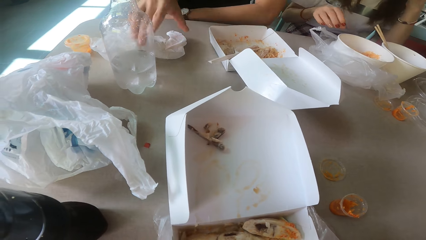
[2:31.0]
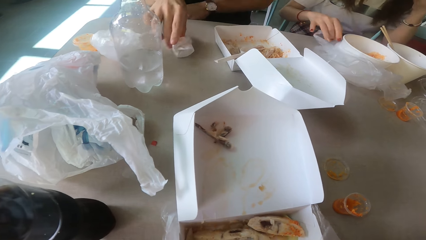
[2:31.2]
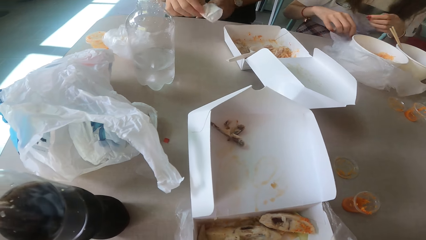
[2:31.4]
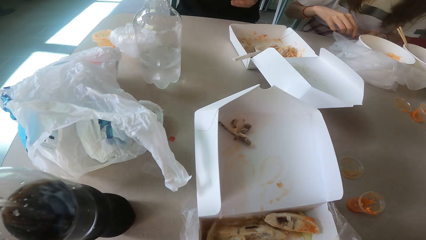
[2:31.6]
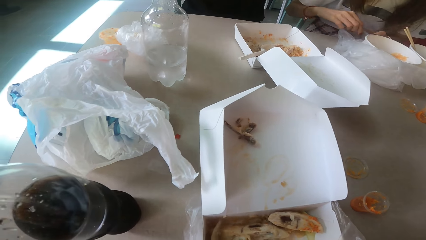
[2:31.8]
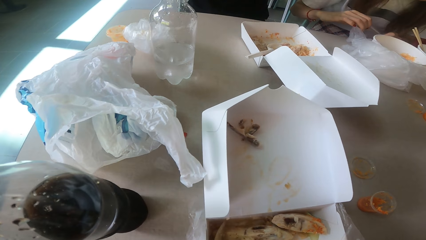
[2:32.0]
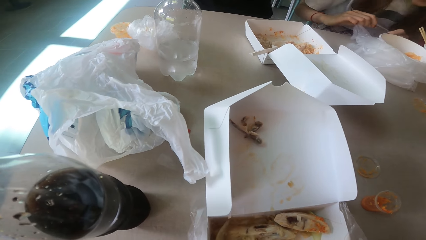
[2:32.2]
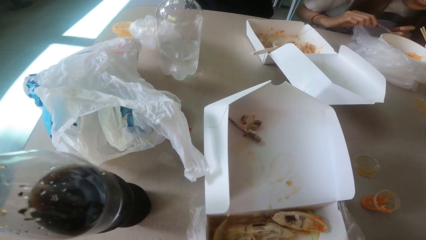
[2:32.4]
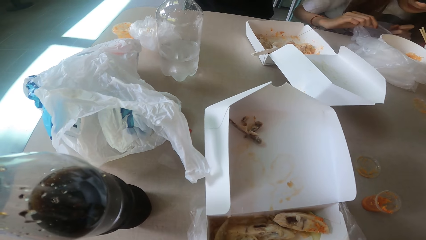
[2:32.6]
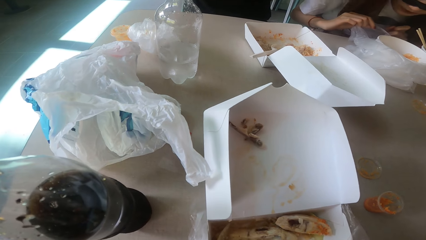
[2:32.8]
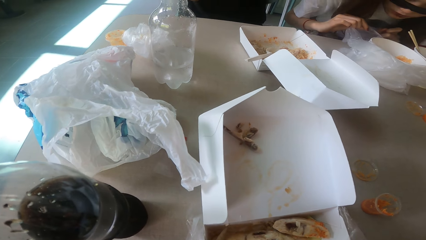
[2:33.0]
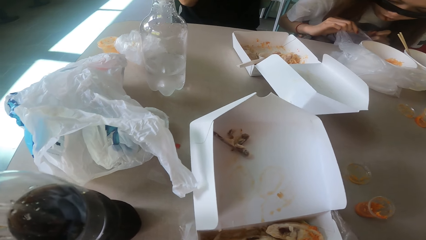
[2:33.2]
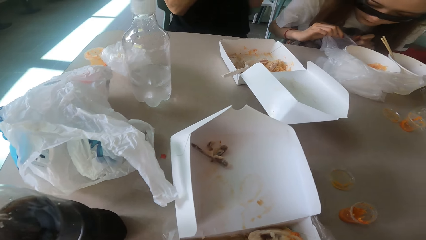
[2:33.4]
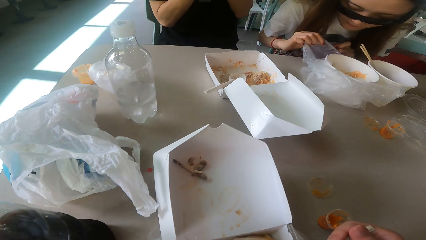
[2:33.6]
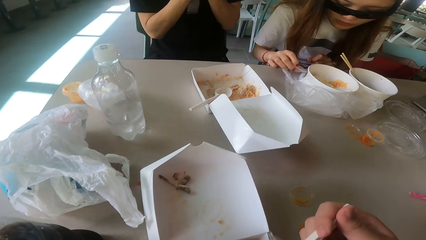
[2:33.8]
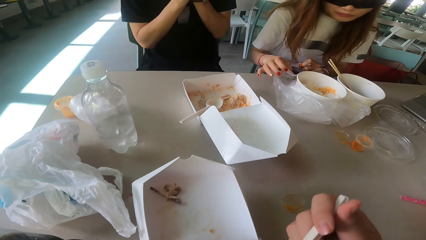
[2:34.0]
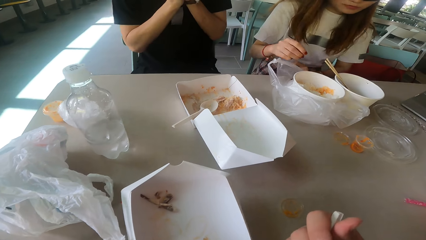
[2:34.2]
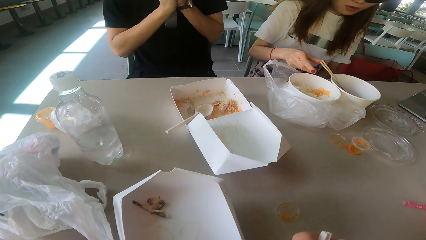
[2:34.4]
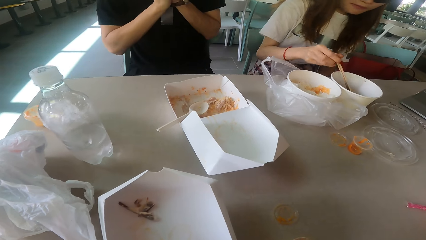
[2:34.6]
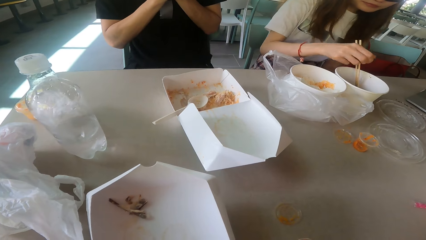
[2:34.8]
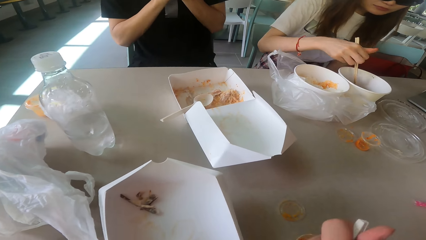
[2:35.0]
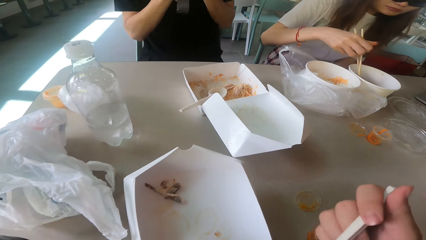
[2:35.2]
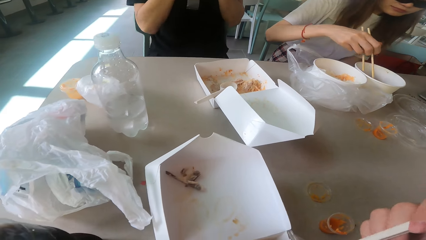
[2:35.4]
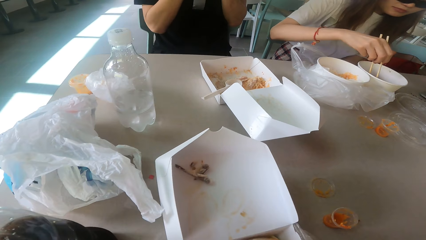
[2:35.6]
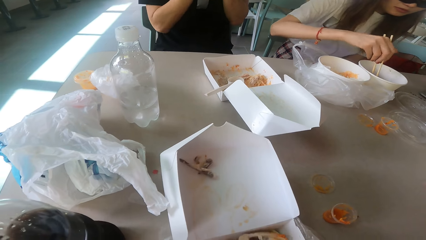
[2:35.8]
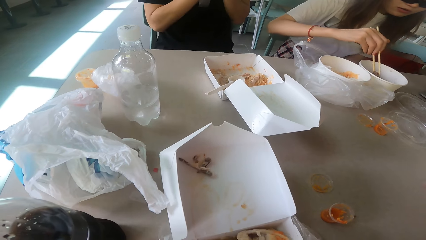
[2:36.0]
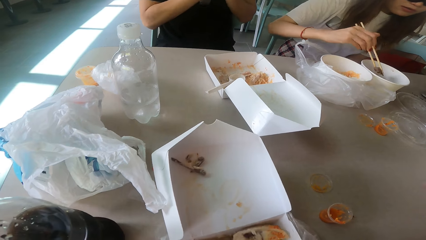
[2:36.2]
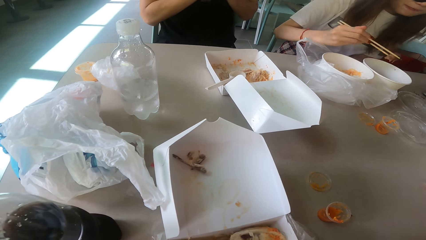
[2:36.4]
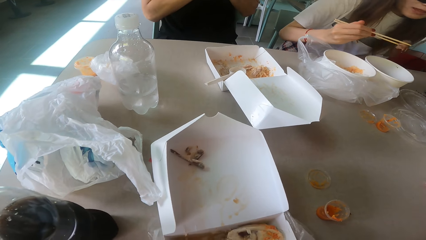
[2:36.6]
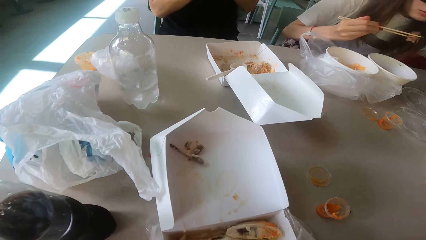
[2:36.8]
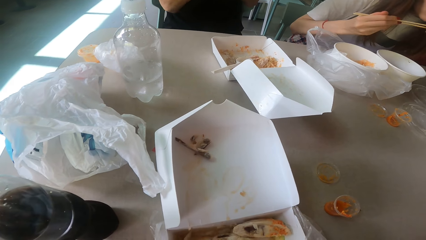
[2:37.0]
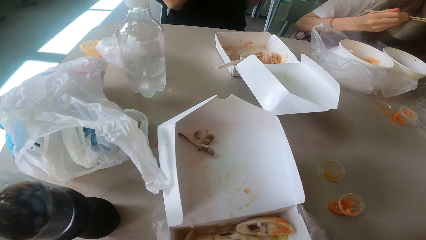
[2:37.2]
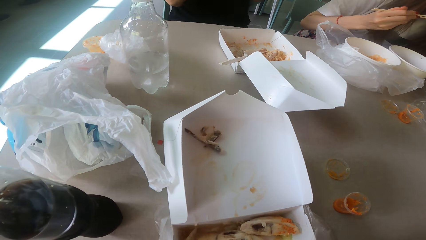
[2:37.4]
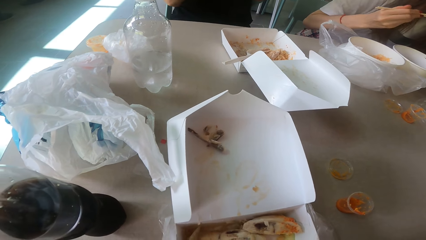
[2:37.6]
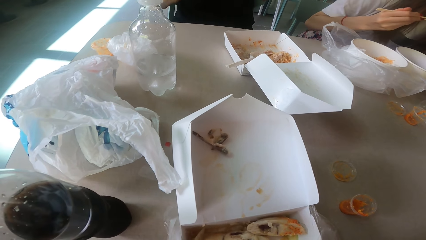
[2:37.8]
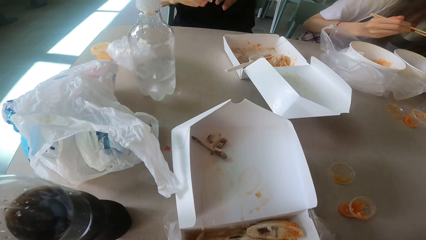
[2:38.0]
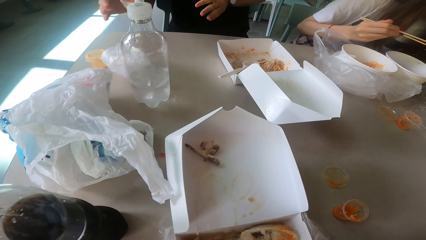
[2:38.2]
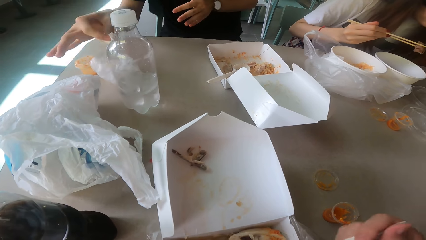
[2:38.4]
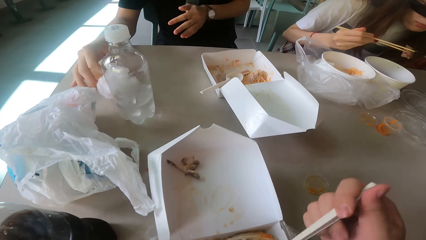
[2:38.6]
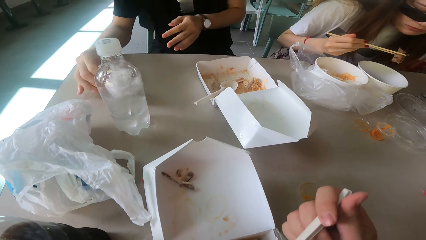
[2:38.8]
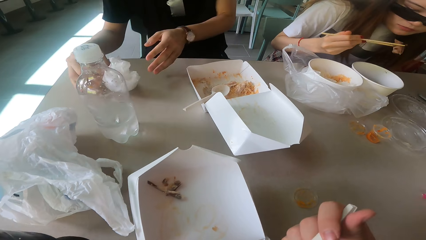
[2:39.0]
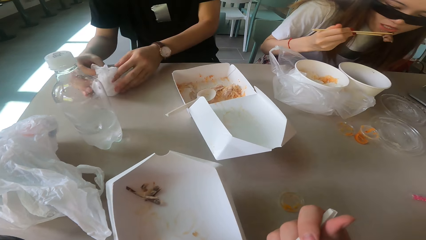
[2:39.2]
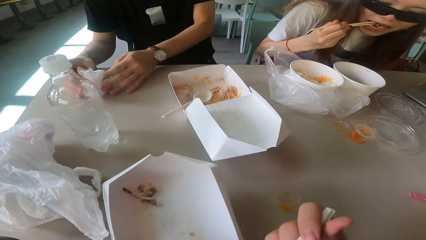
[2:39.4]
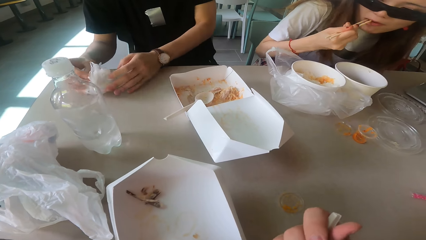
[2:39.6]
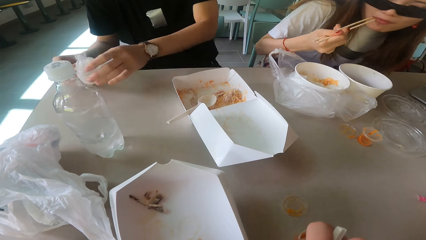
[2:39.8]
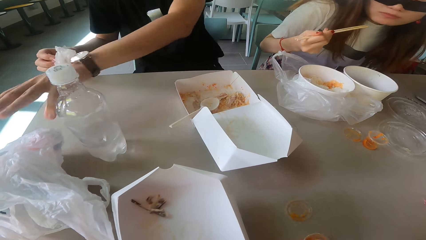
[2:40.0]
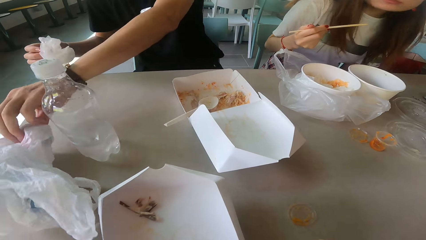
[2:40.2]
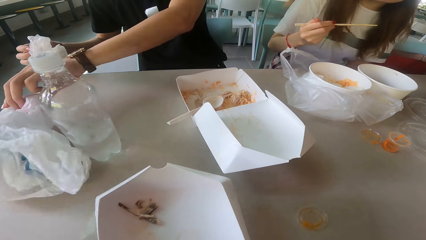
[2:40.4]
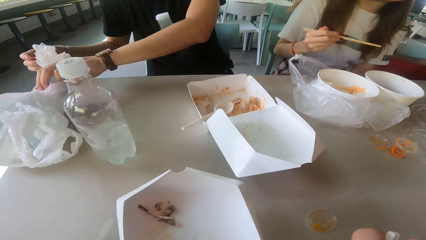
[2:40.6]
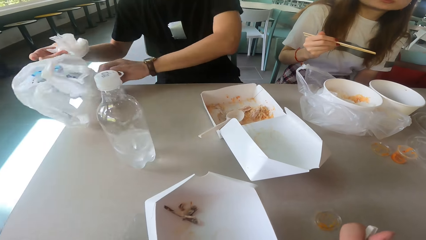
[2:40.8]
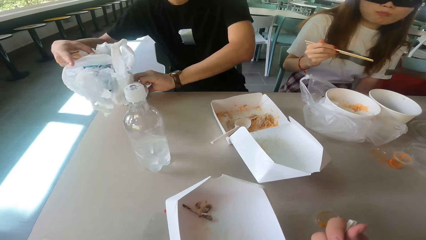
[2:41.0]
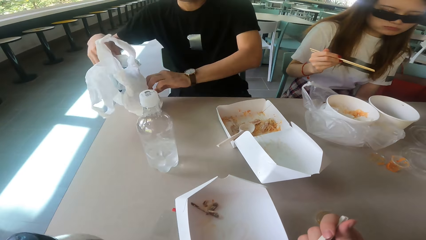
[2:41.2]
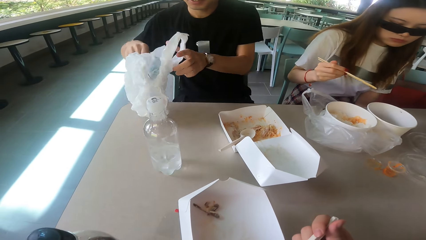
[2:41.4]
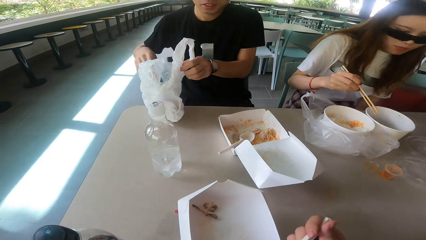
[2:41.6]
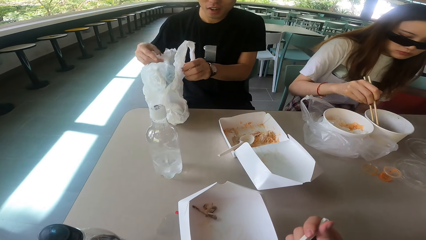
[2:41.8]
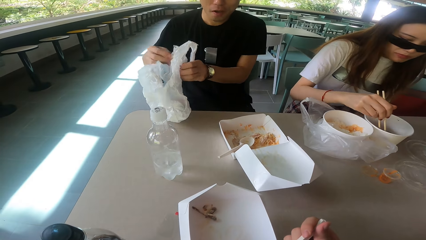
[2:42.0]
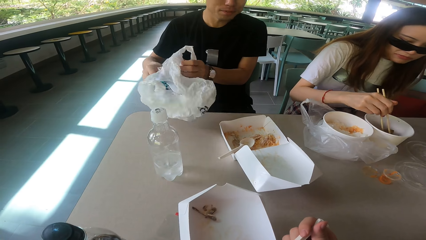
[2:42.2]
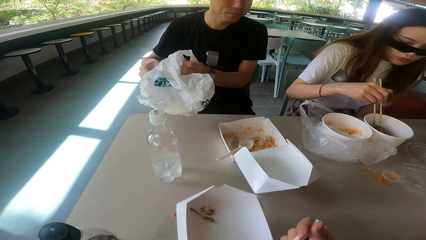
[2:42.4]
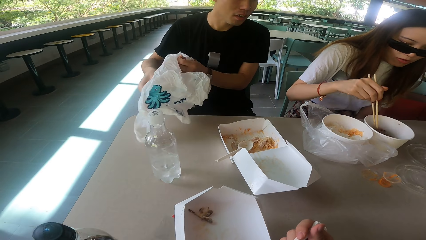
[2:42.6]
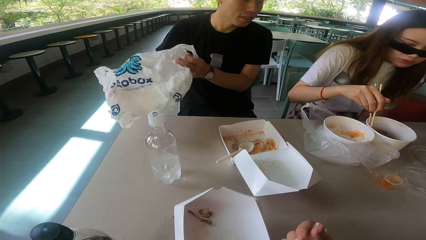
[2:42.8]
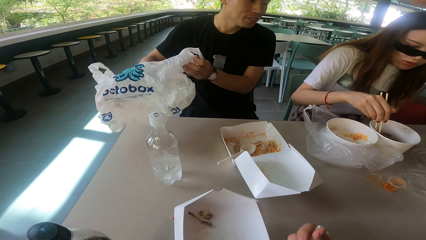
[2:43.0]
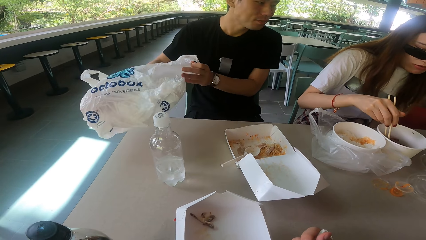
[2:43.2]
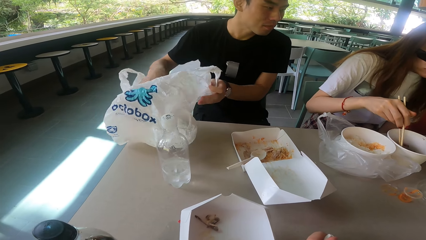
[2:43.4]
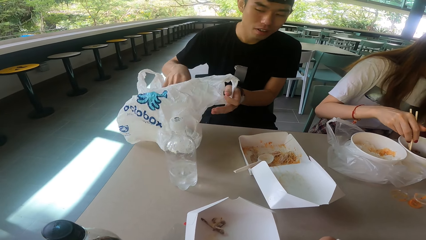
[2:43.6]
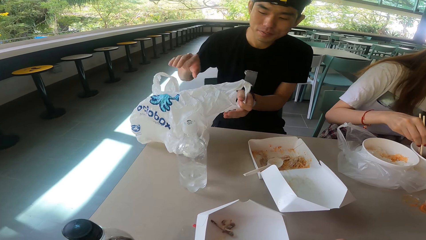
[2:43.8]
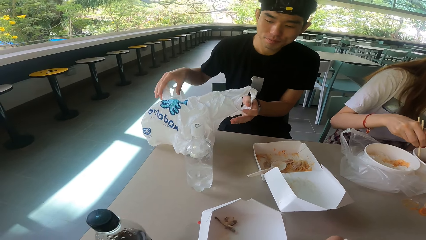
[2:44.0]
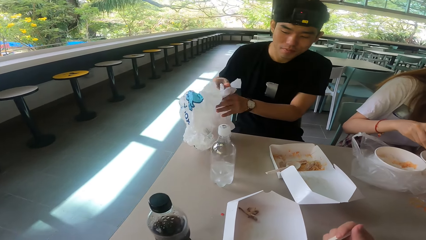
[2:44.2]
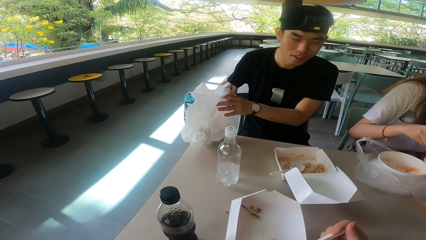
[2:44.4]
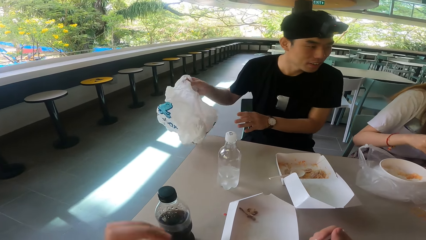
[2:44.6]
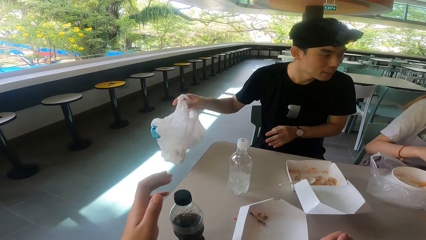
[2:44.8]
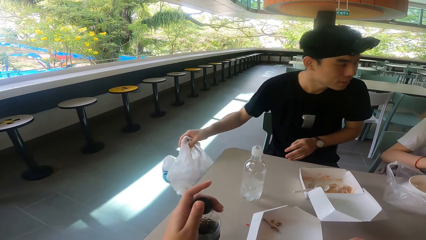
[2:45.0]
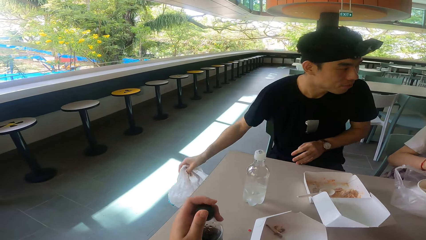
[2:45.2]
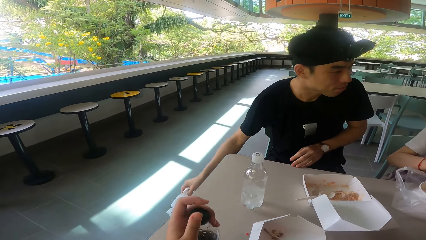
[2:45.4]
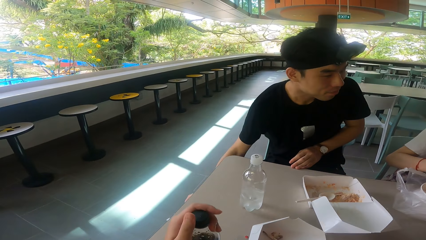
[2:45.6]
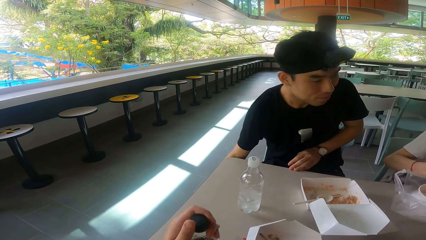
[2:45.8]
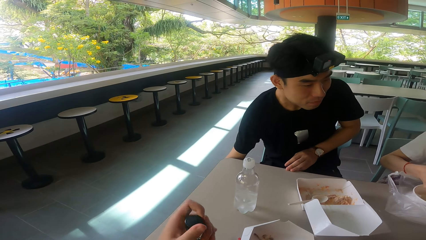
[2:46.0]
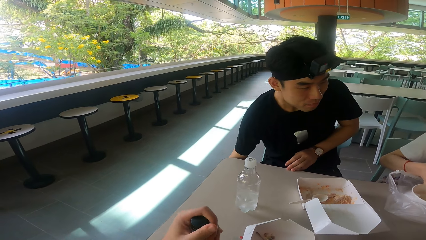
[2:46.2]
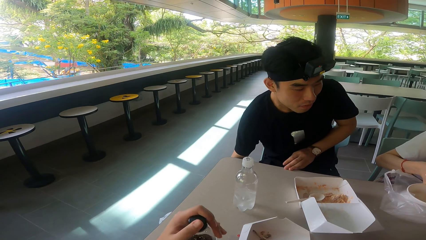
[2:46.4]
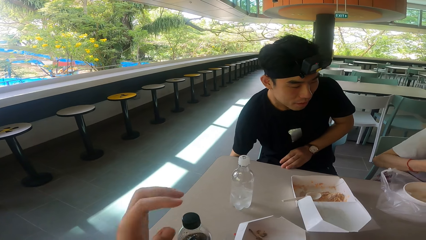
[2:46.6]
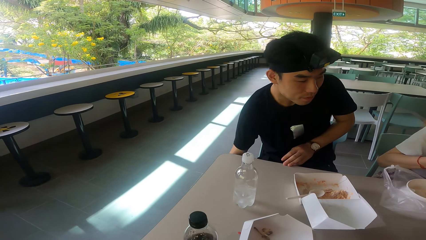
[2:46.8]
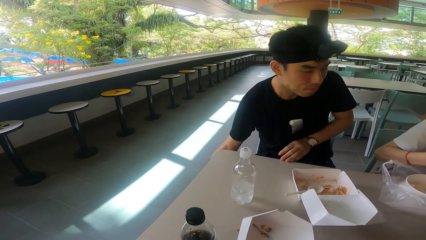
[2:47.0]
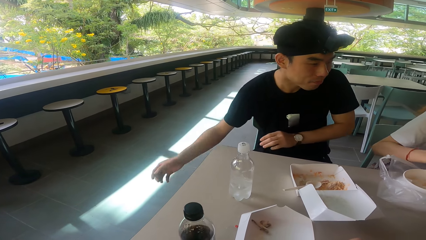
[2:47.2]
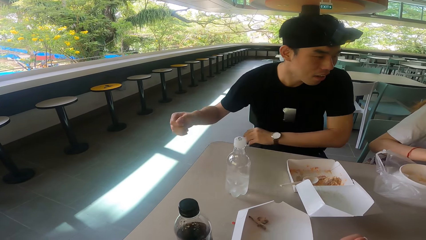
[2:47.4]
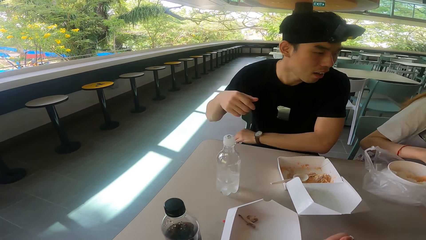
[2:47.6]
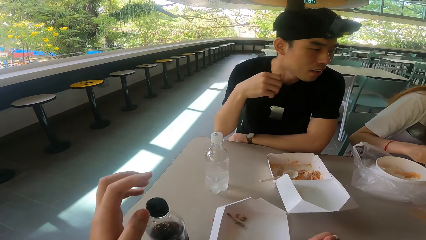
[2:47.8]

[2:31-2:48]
A man picks up the serviette. A woman stirs the food and eats the food. The man picks up the polythene paper. The camera wearer opens the drinks bottle. The man drops the polythene paper.
